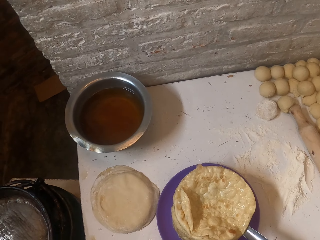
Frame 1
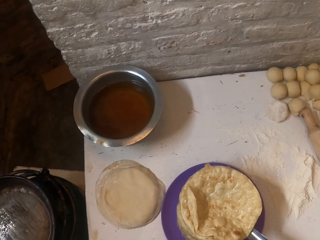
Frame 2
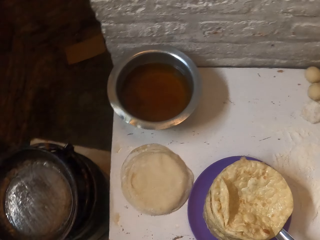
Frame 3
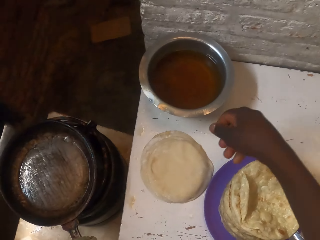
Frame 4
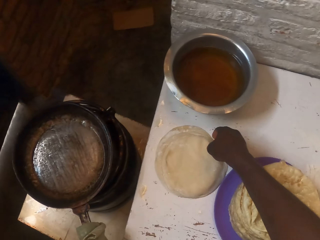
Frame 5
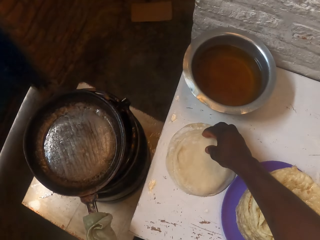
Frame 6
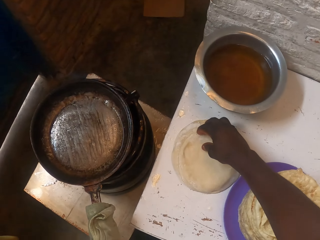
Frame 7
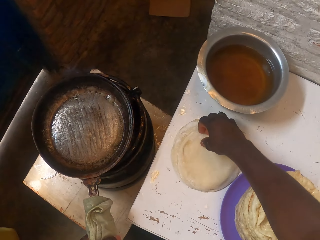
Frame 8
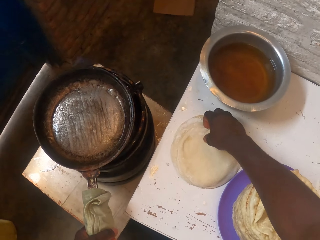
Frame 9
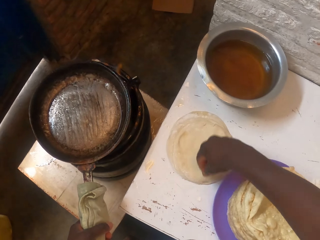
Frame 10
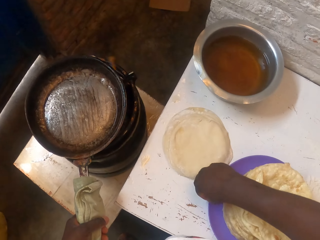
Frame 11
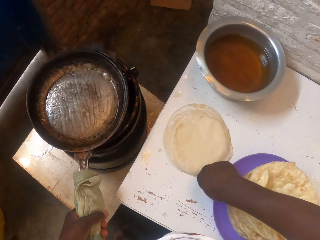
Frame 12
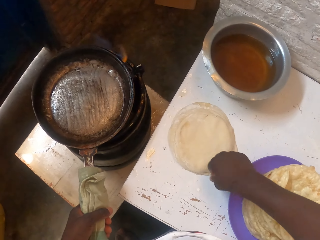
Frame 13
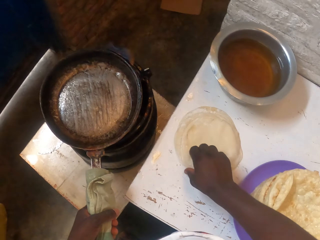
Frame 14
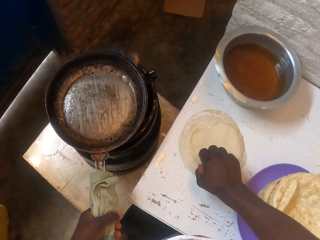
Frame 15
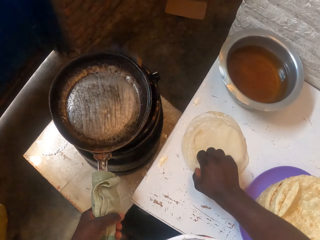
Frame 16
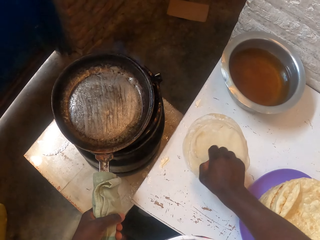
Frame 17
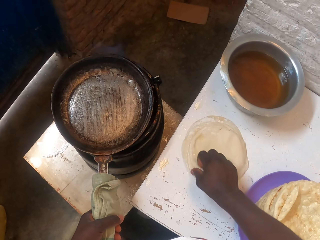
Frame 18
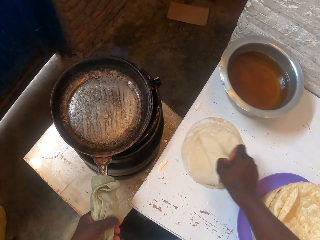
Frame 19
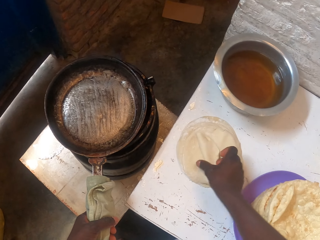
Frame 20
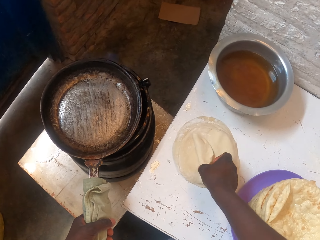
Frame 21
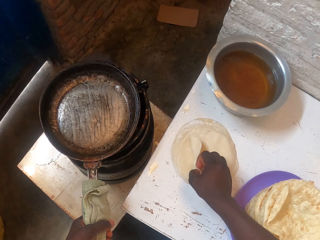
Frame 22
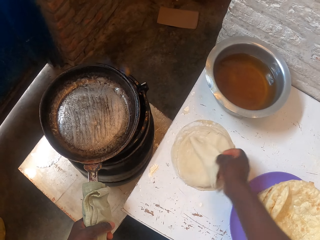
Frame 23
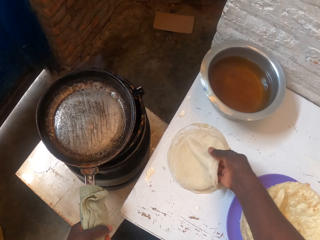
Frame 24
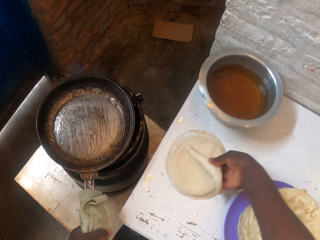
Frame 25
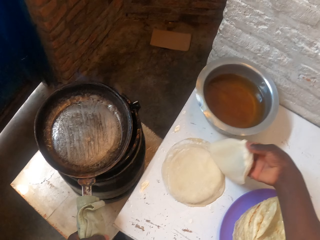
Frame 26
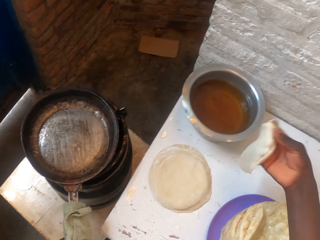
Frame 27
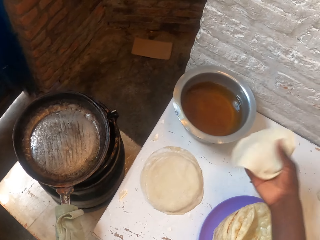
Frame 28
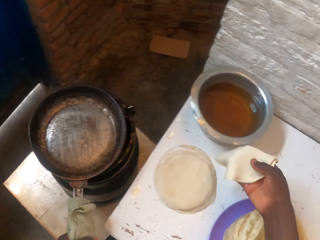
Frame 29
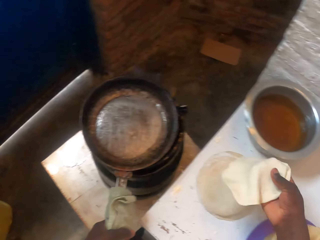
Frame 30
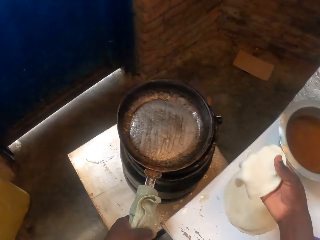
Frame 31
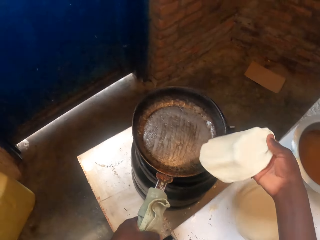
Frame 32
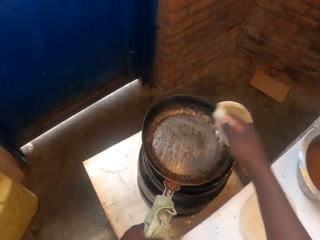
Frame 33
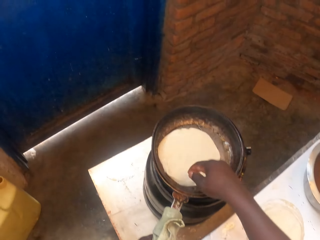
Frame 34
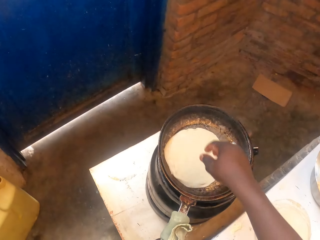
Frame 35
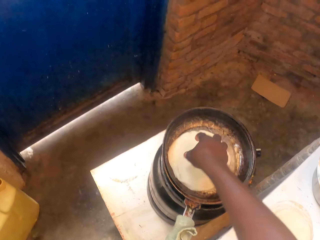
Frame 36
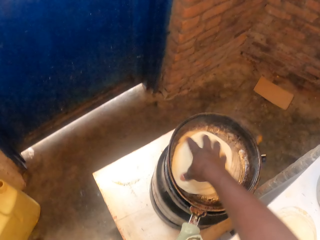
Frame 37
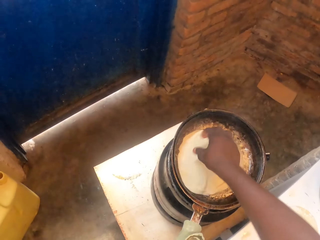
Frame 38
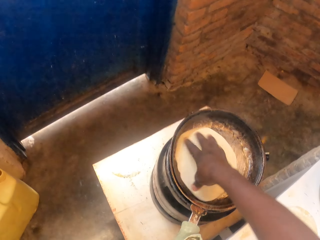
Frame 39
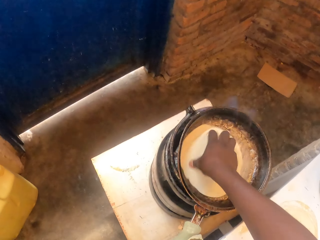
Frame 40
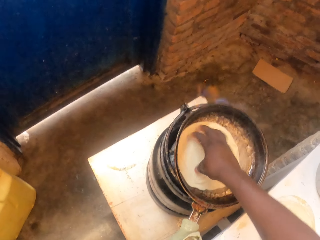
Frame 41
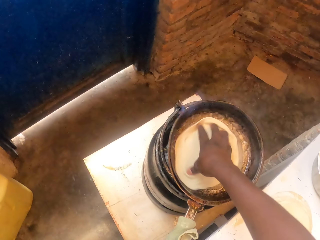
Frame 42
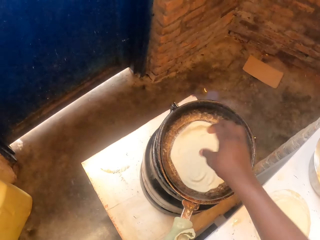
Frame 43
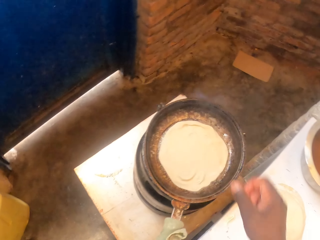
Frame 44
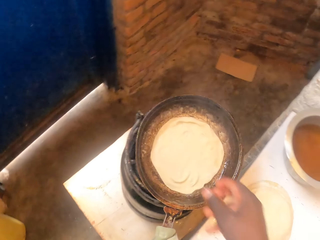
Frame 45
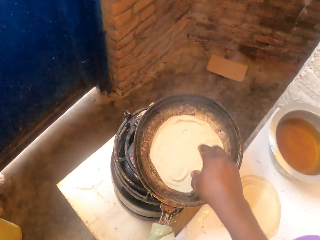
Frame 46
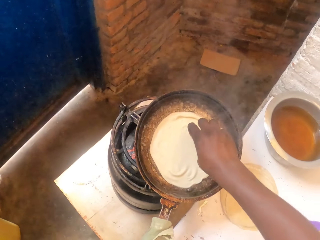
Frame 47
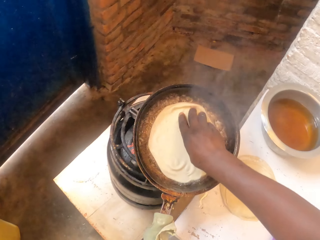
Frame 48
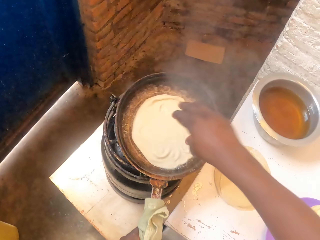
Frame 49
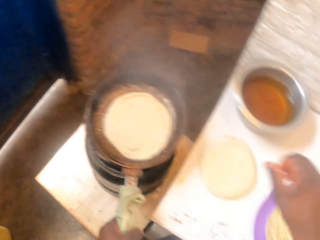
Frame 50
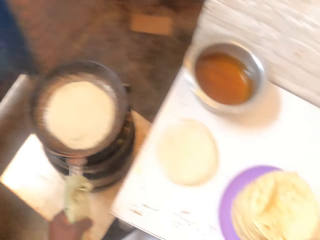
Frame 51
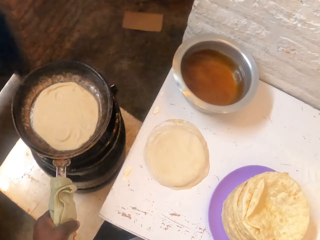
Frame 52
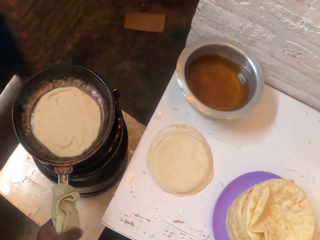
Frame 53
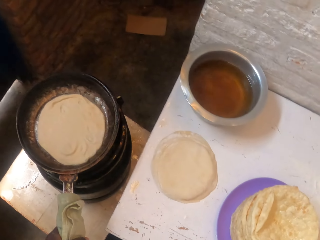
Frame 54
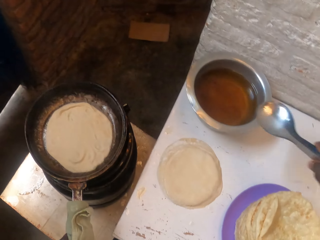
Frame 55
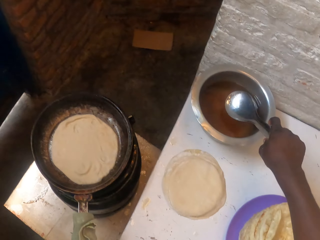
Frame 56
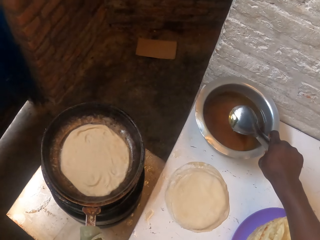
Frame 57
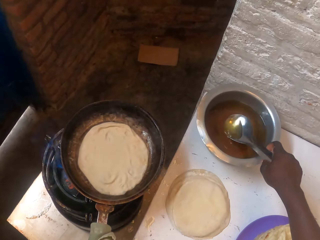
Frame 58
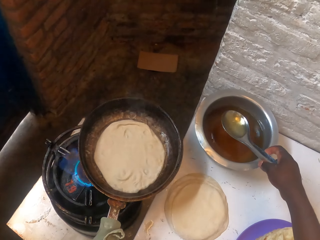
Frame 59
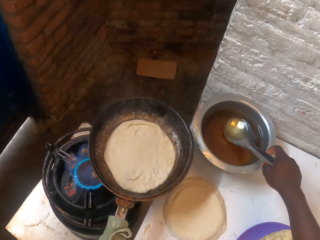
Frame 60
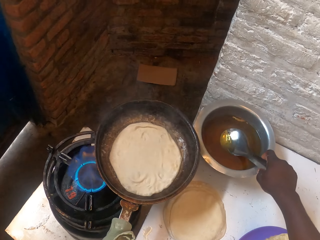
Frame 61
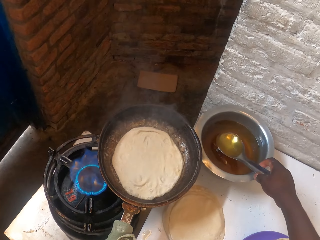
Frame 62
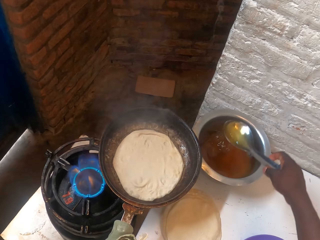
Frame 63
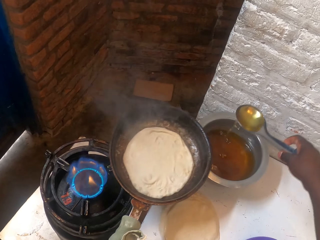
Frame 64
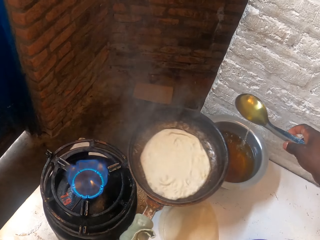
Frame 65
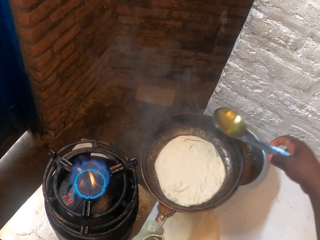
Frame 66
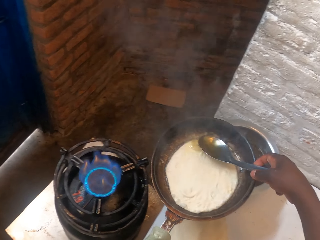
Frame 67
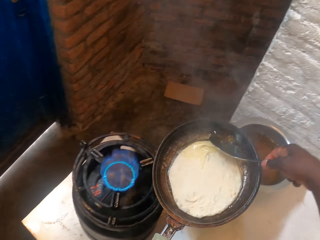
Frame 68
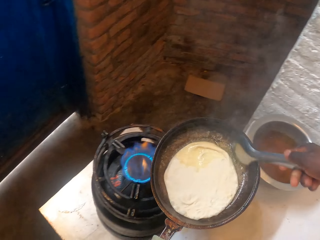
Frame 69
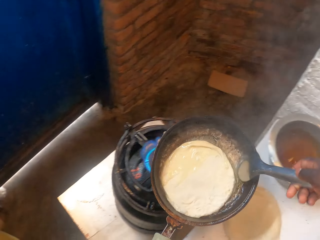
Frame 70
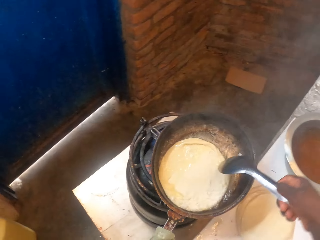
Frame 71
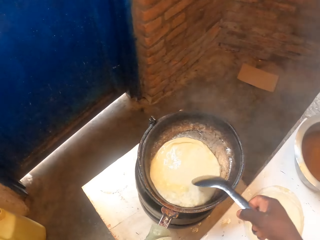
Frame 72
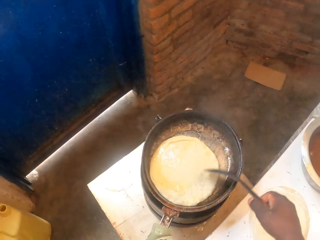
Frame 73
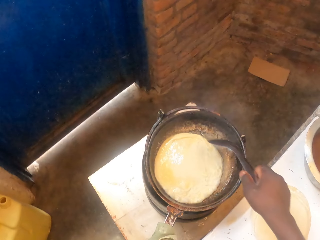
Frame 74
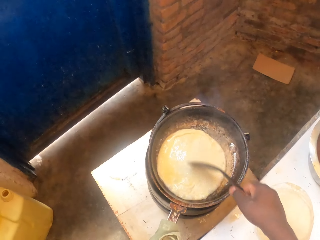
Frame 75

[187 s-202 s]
The camera wearer looks at dough on the table. They touch a flat bread on the table. They push a plate. They pick up the flat bread from the table. They place the flat bread in the pan. They rotate the flat bread in the pan with the hand. They lift up the pan from the gas cylinder. They put the pan on the gas cylinder. They pick up a serving spoon. They carry the spoon. They fetch oil with the spoon from the cooking pot. They lift up the pan from the gas cylinder. They pour the oil into the pot.

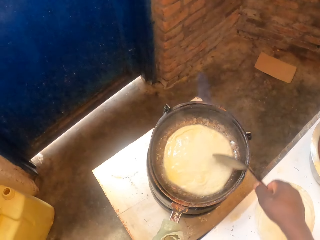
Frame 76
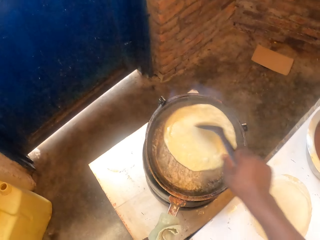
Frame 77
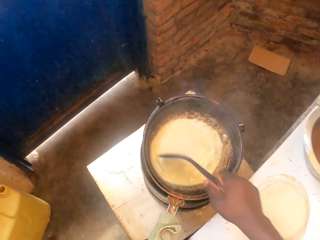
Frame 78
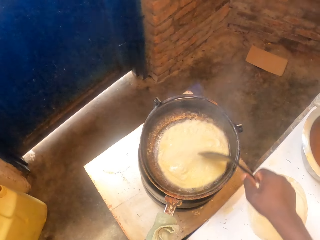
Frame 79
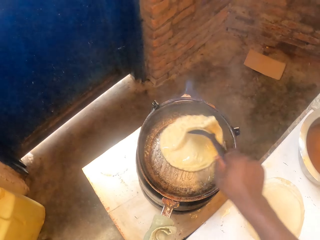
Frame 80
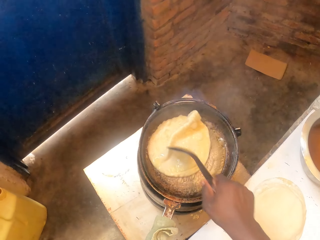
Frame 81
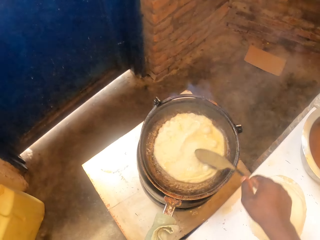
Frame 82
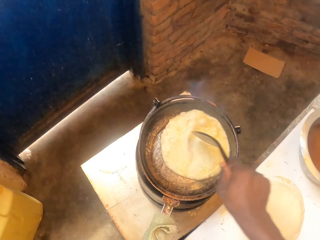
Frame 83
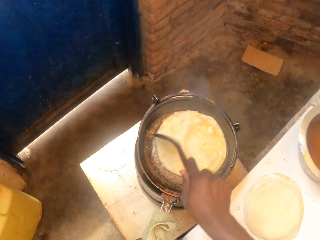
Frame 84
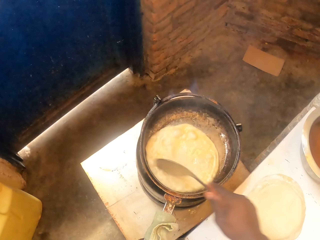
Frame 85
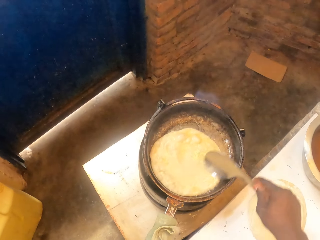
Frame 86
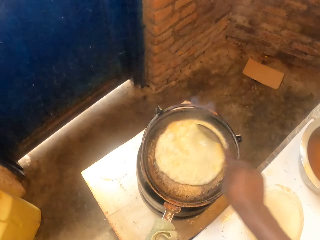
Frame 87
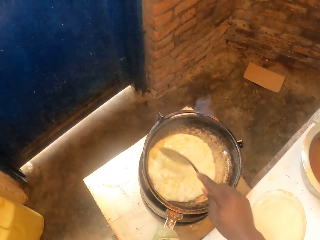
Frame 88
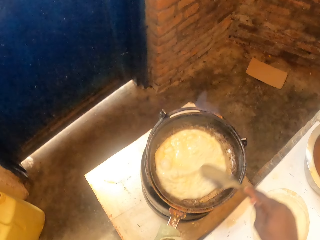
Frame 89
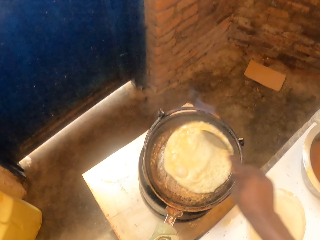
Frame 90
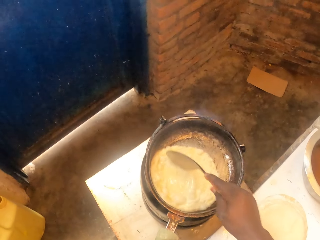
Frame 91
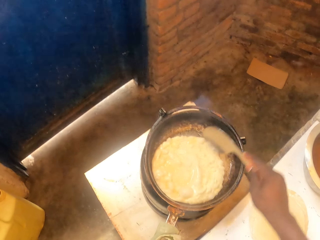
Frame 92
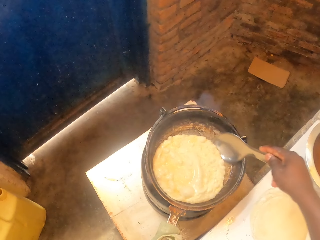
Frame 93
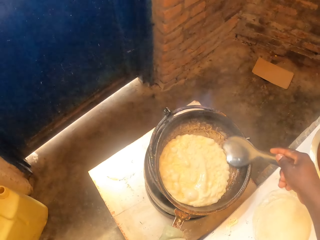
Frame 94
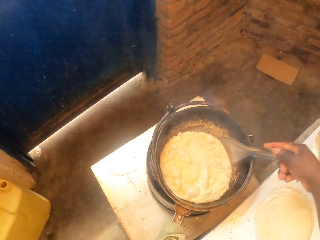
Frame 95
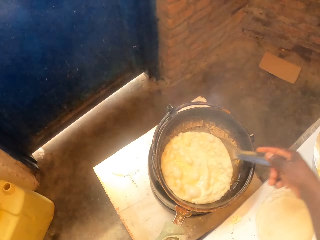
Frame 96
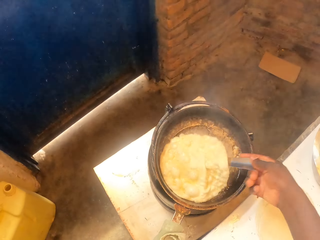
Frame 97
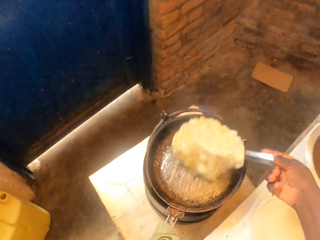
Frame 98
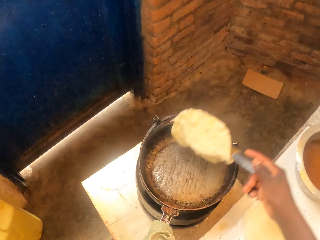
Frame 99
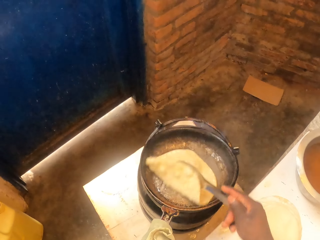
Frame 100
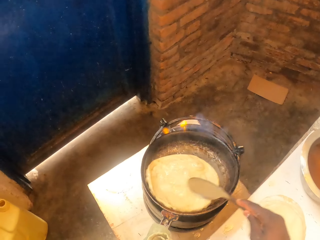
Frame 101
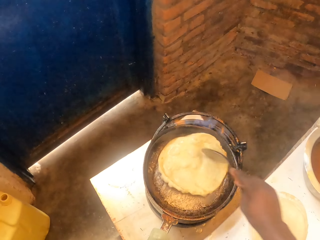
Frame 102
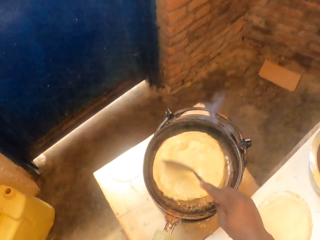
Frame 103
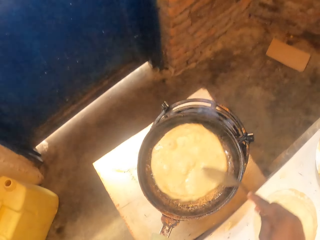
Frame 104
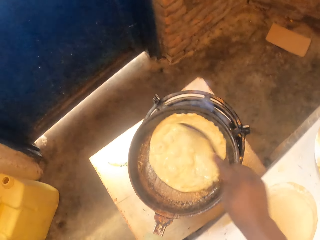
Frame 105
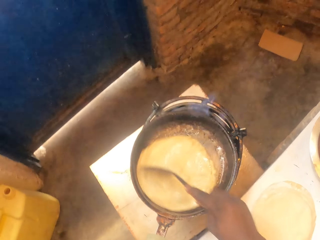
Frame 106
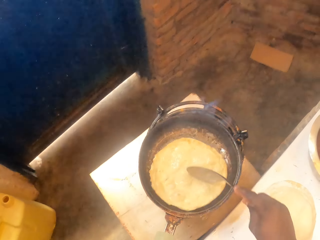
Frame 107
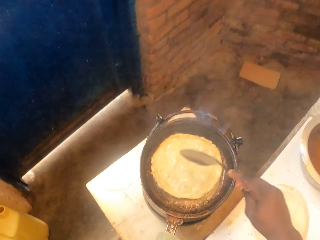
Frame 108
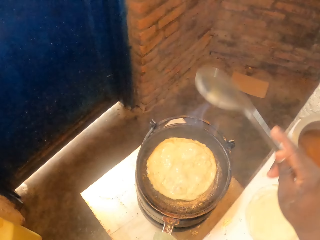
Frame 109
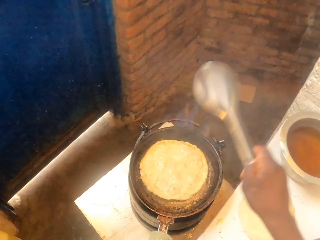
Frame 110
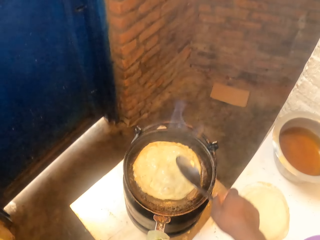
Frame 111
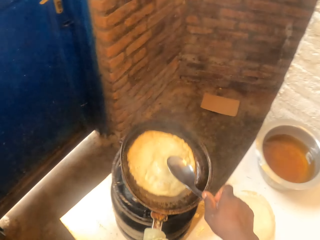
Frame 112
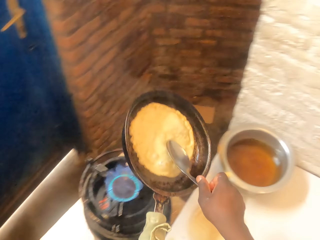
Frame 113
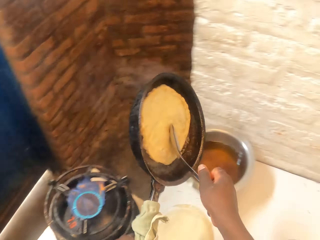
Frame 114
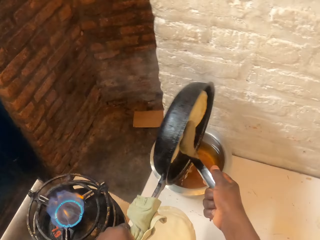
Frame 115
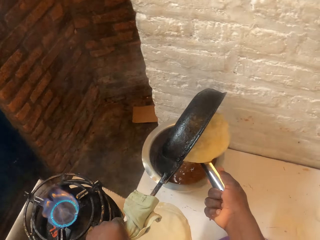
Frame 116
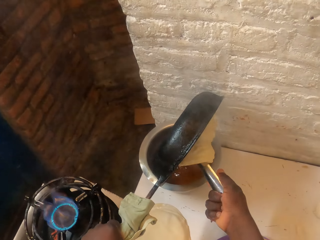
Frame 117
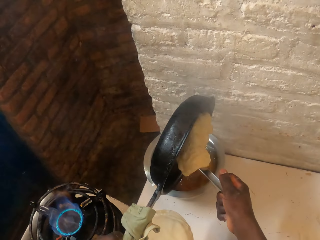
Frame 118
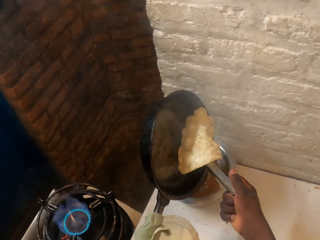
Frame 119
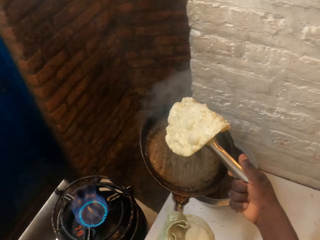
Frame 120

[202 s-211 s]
The camera wearer puts the pan on the gas cylinder. They rotate a flat bread in the pan with a serving spoon. They flip the flat bread with the spoon. They rotate the flat bread in the pan with the serving spoon. They lift up the pan from the gas cylinder. They pour the oil into the pot.
